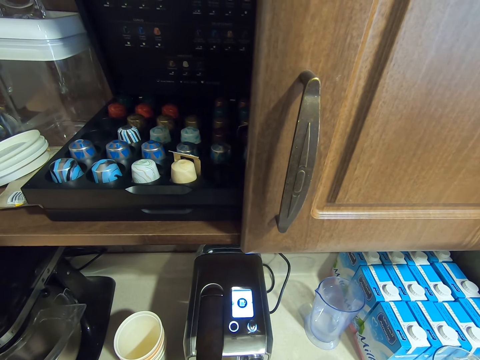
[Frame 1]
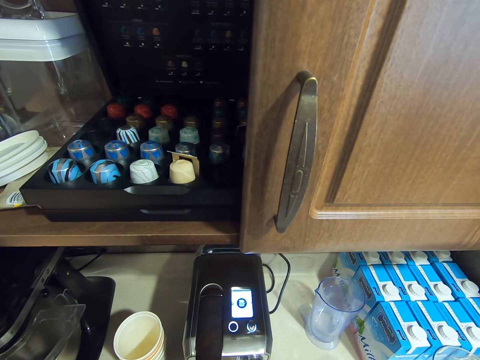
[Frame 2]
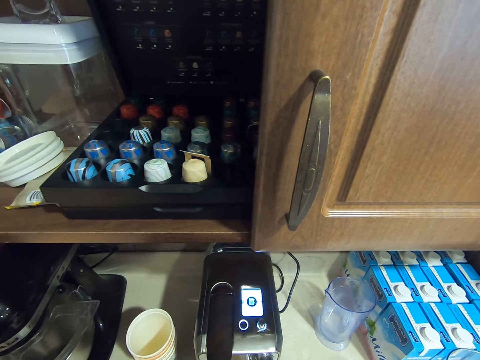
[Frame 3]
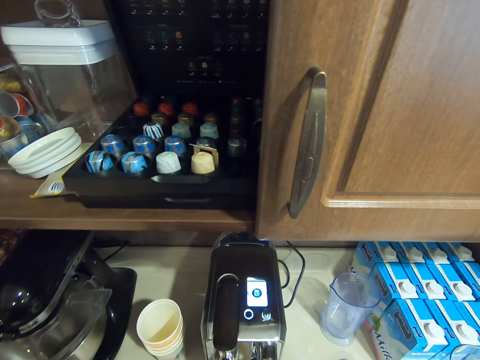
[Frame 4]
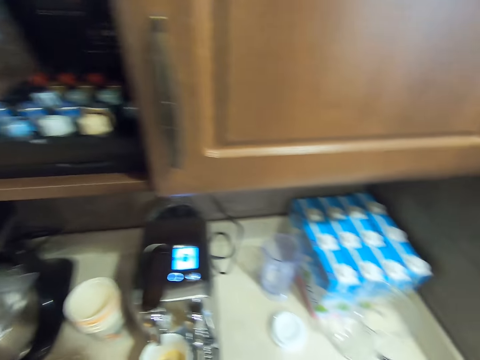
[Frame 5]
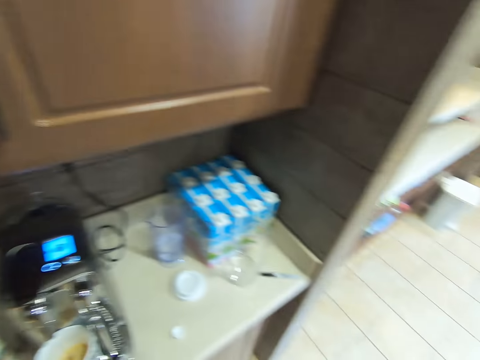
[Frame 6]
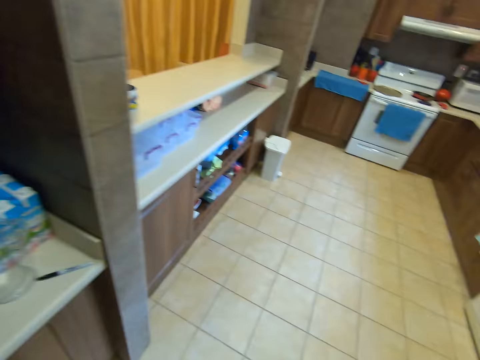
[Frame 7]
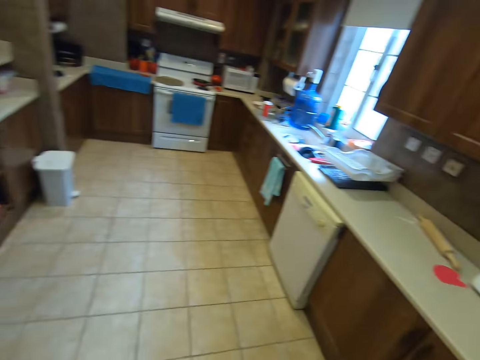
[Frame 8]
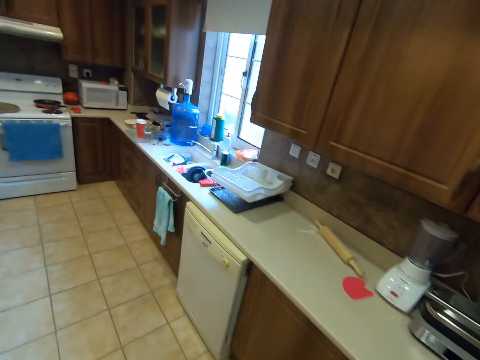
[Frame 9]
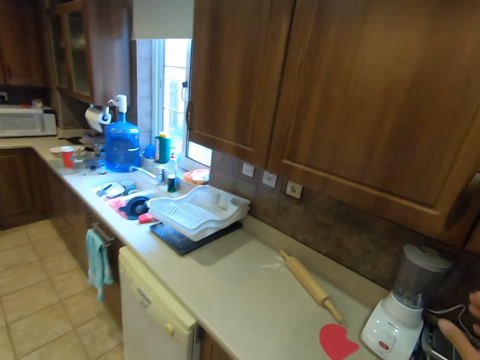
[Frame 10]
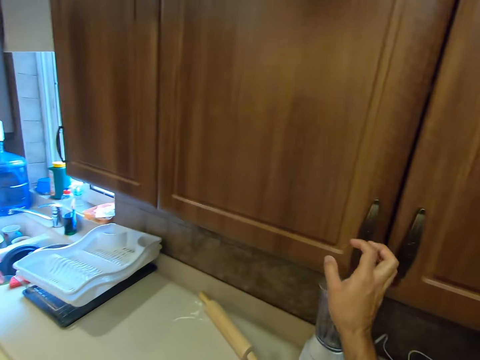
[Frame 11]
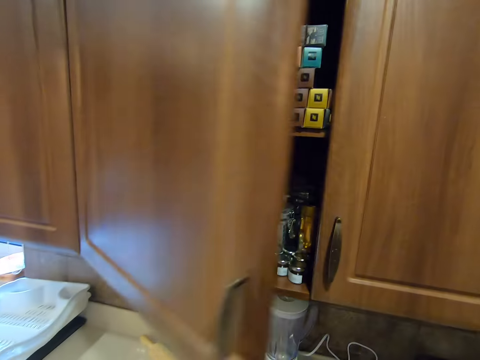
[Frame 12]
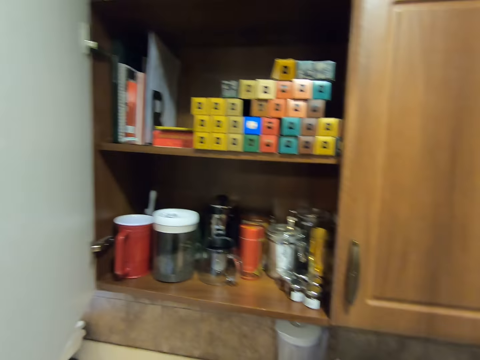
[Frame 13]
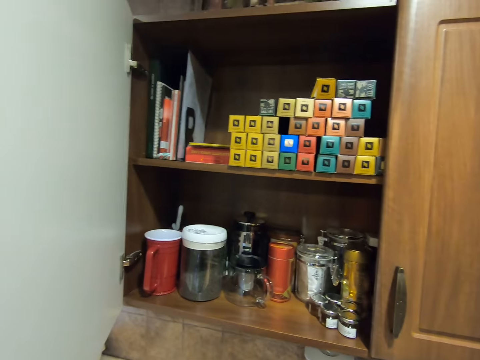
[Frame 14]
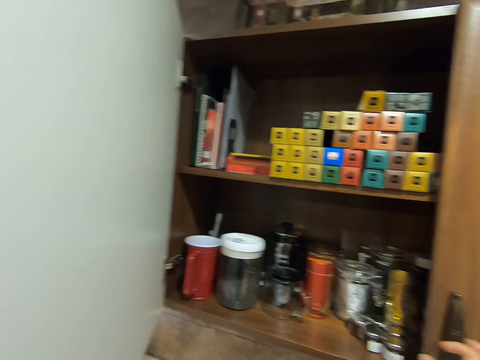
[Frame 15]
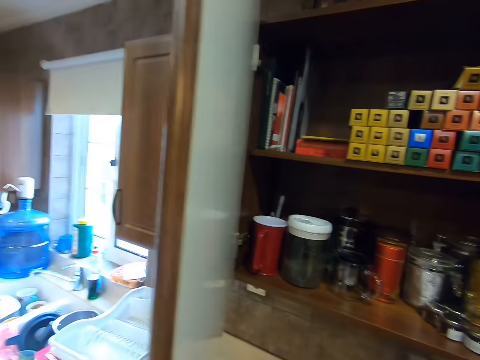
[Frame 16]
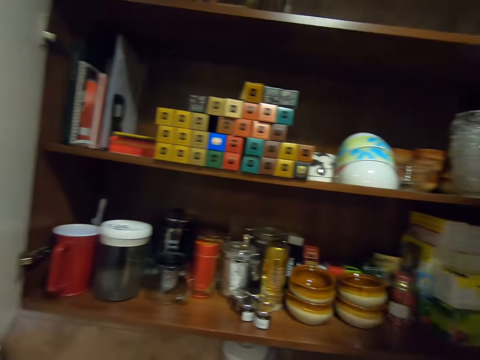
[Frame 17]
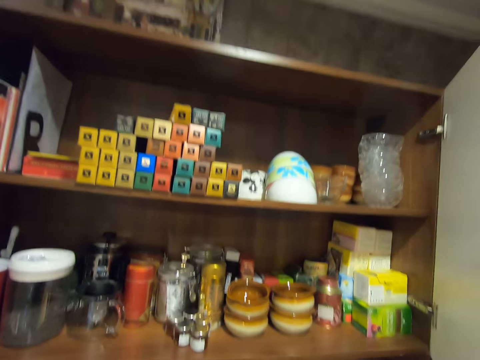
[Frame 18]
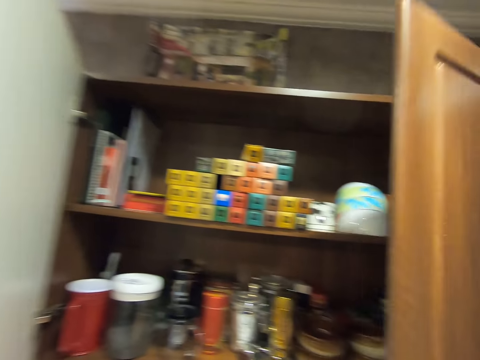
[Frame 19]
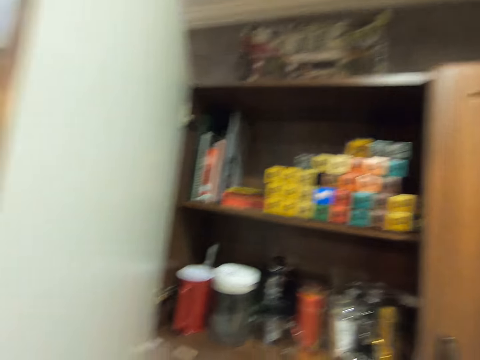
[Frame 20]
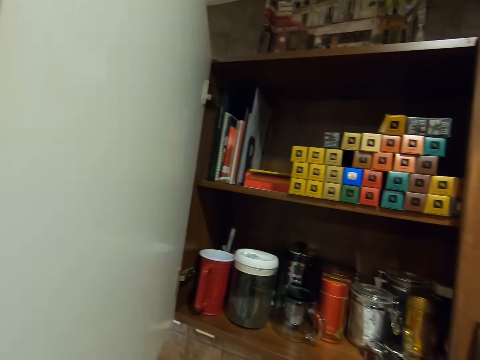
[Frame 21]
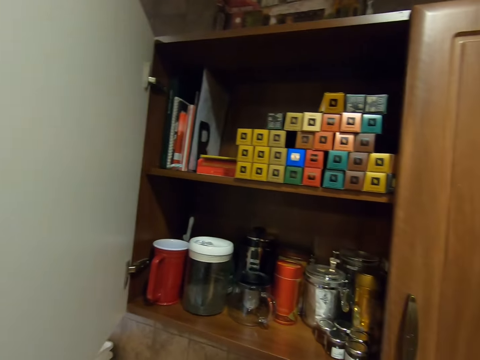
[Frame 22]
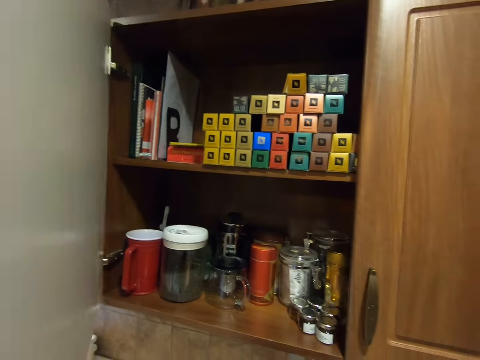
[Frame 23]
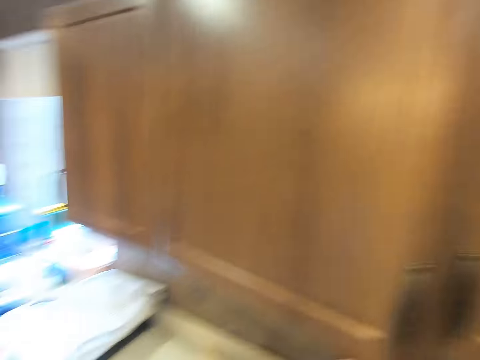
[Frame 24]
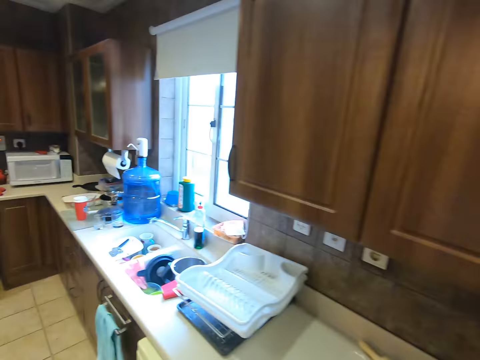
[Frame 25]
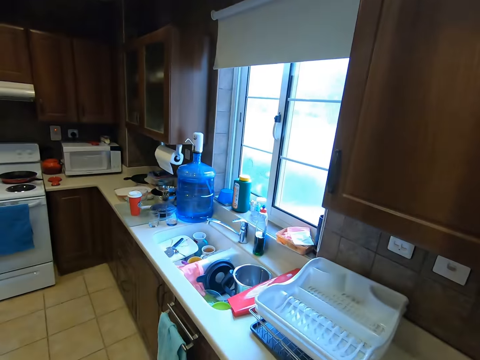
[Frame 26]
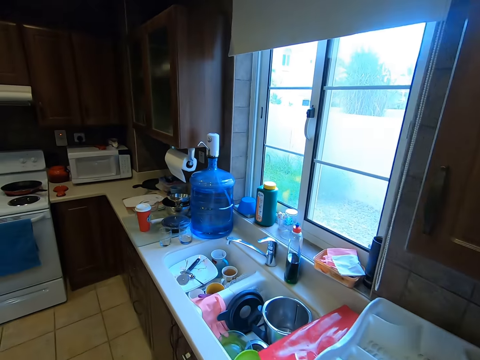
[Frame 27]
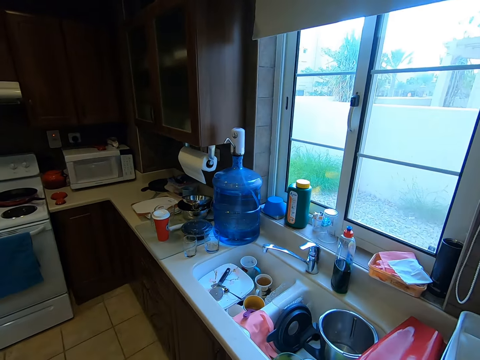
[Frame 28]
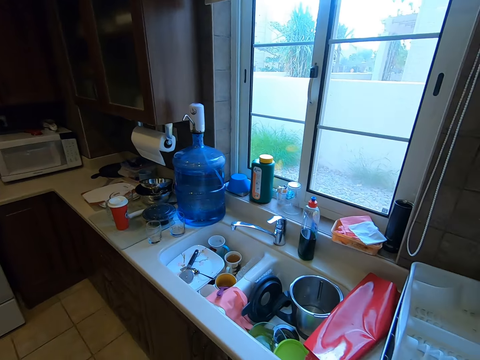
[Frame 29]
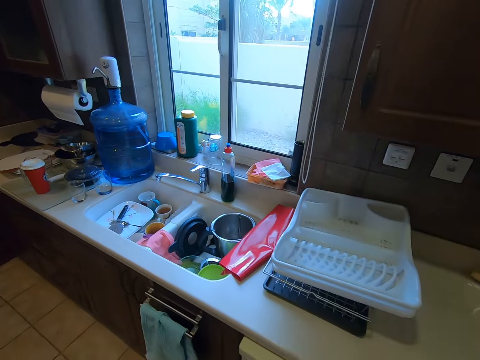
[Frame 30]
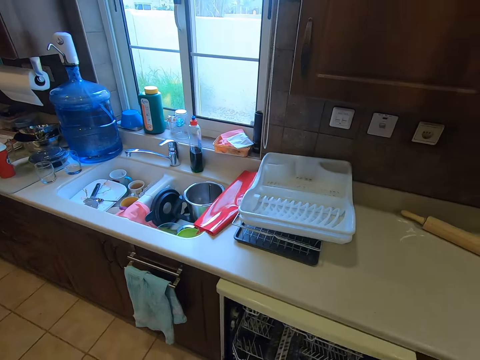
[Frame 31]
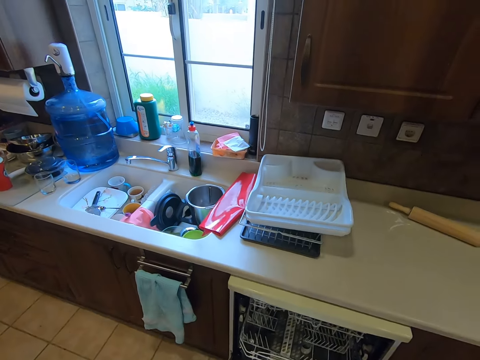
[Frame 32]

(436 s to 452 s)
The camera wearer moves to the kitchen cupboard or cabinet. They open the kitchen cupboard. They open a door of the cabinet. They close the door of the cabinet. They close the door of the cabinet again. They move to the sink.

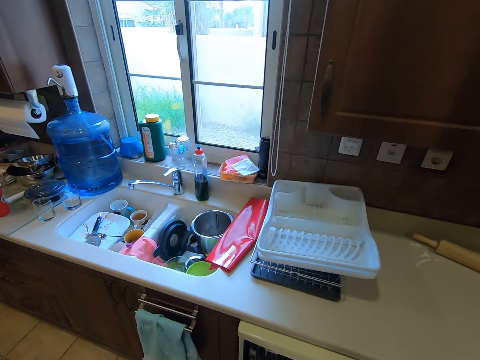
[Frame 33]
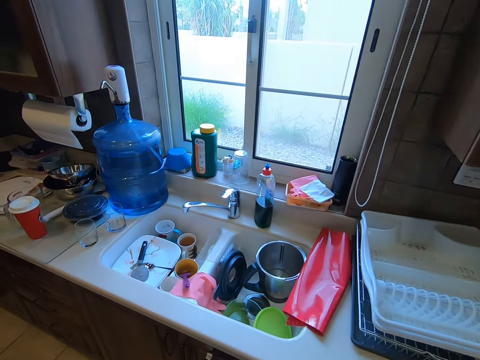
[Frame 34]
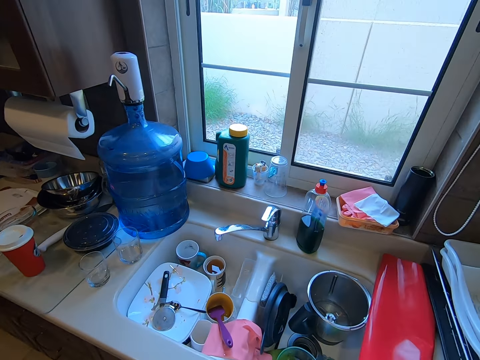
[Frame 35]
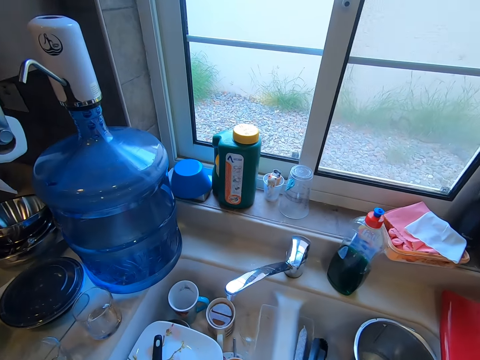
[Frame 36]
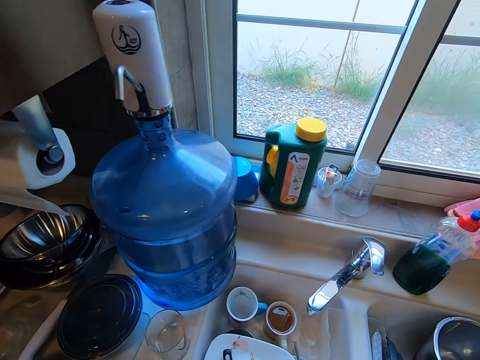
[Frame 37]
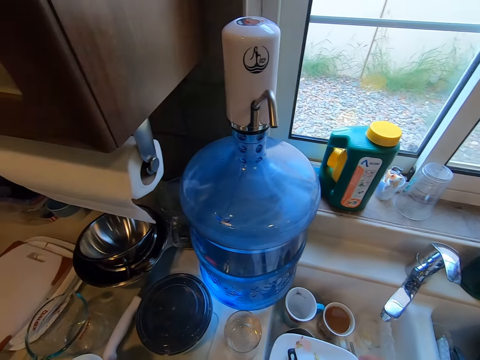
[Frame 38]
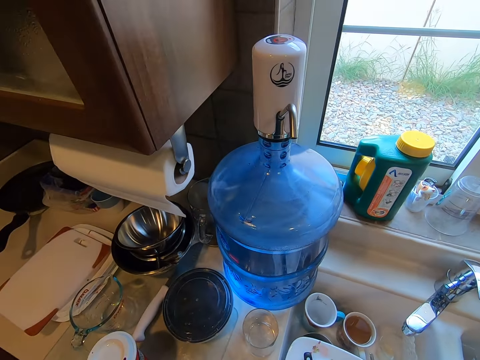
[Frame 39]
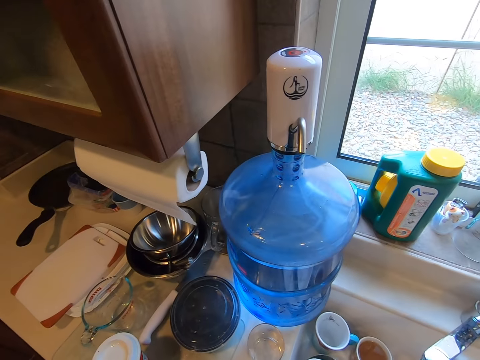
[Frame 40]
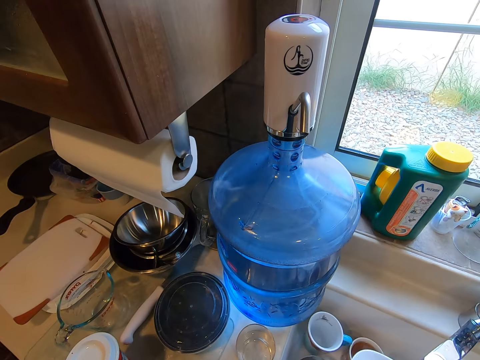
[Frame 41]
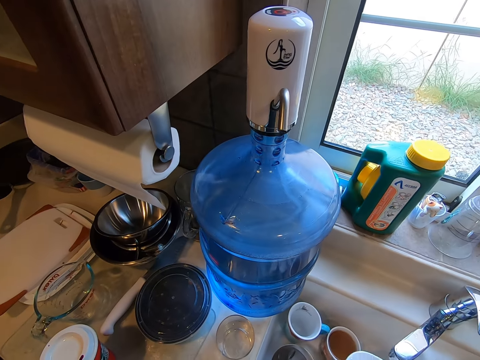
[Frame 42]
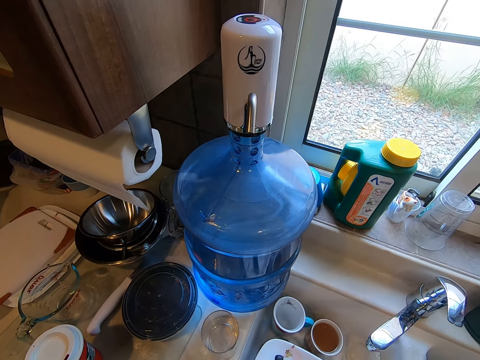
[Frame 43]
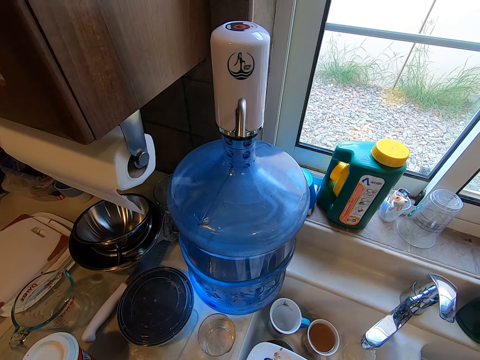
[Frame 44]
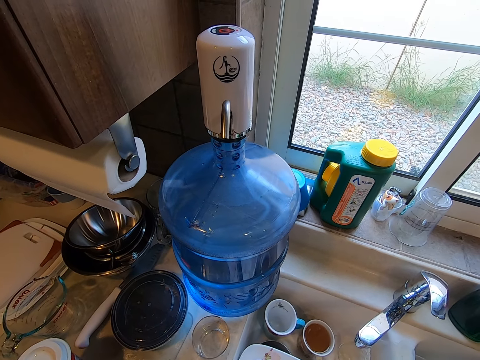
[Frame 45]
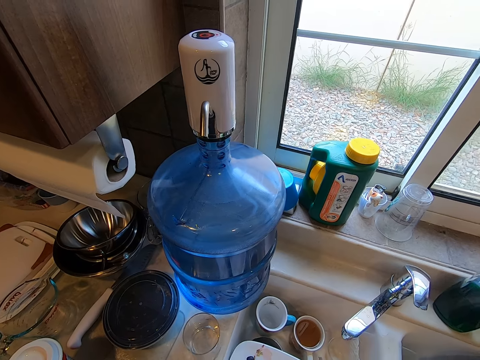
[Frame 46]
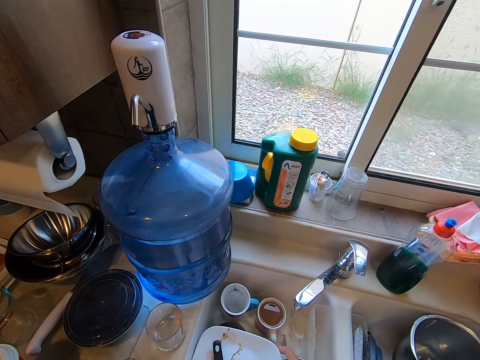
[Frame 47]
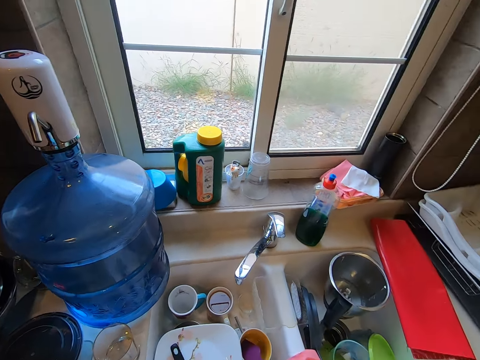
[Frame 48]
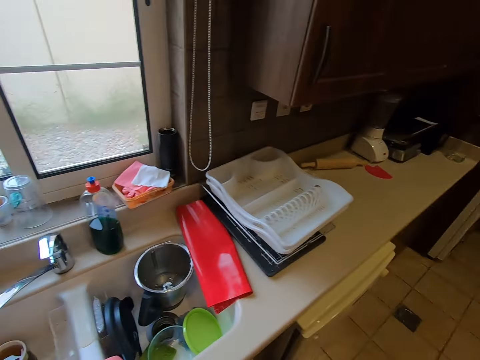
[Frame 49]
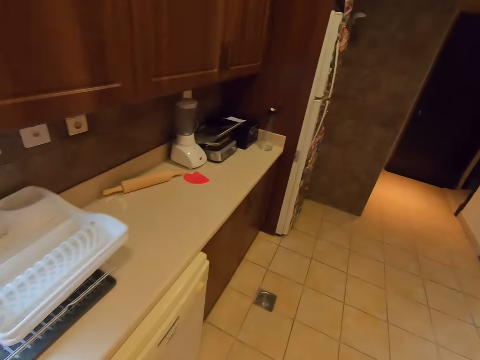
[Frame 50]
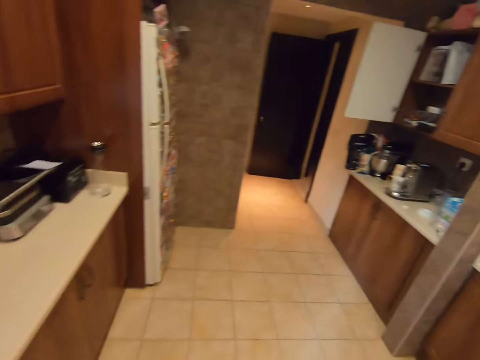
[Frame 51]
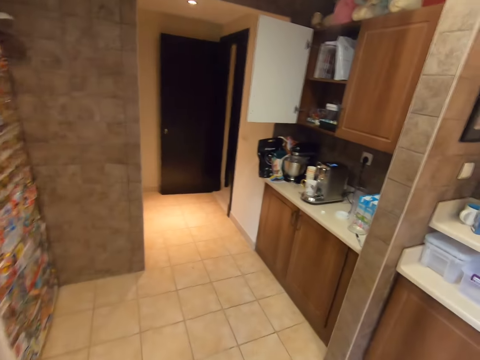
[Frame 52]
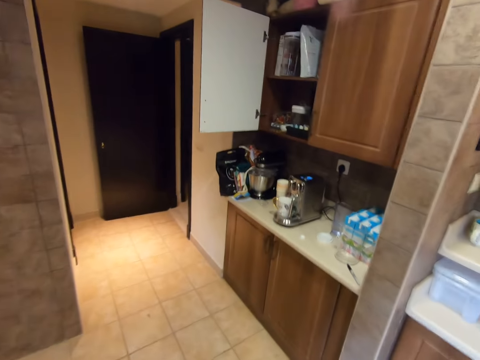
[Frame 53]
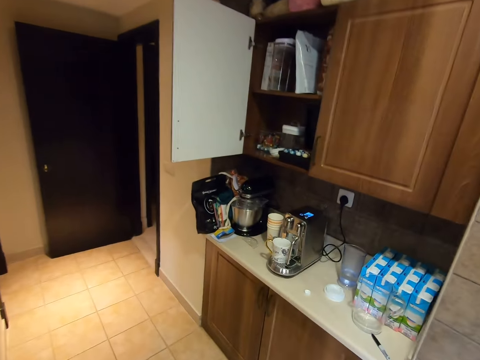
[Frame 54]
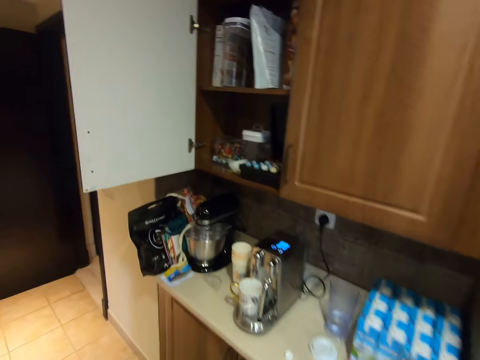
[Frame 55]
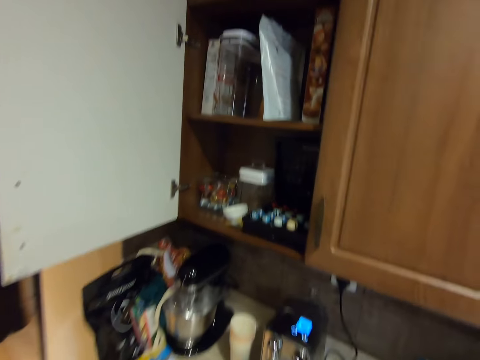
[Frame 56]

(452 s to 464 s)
The camera wearer picks up the plate. They return the plate in the sink. They move to the cupboard.
